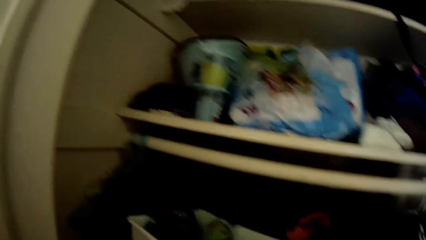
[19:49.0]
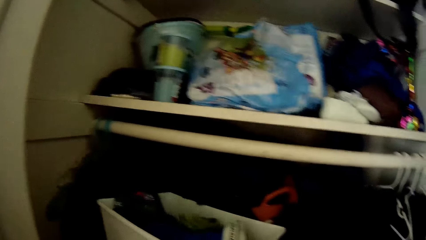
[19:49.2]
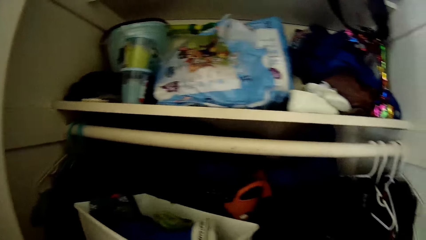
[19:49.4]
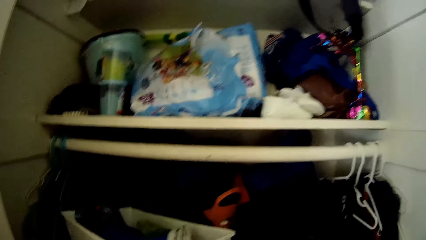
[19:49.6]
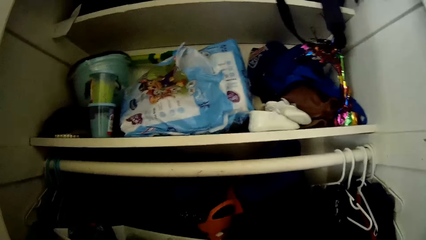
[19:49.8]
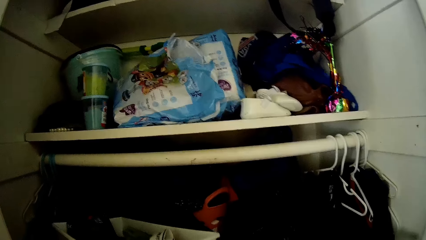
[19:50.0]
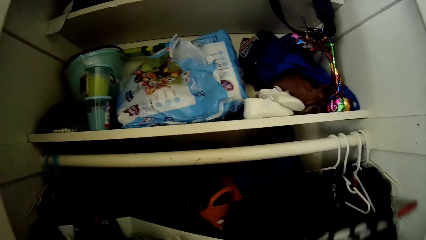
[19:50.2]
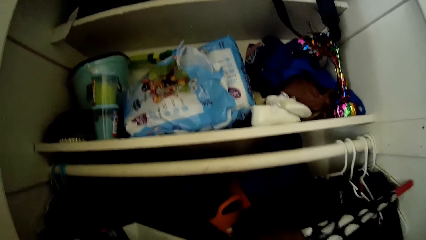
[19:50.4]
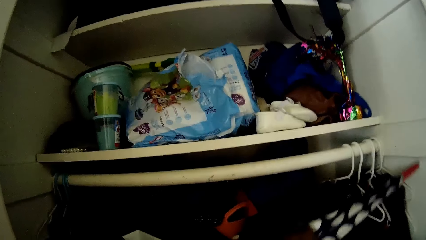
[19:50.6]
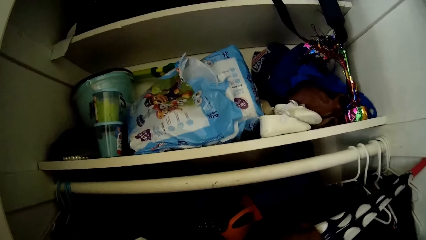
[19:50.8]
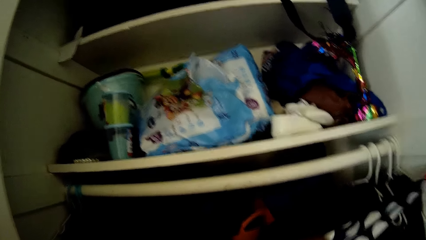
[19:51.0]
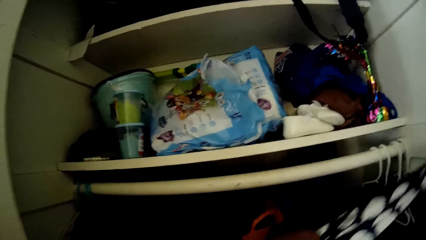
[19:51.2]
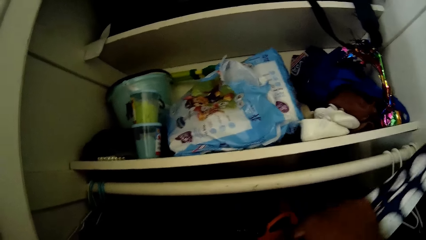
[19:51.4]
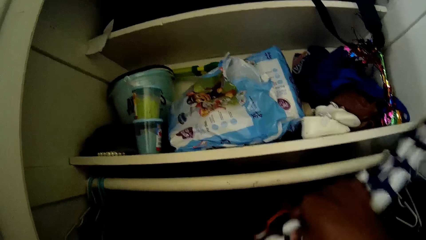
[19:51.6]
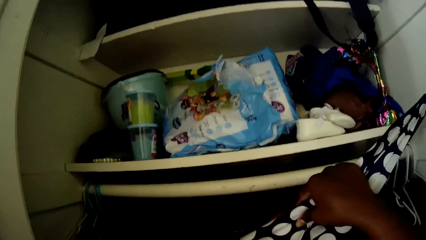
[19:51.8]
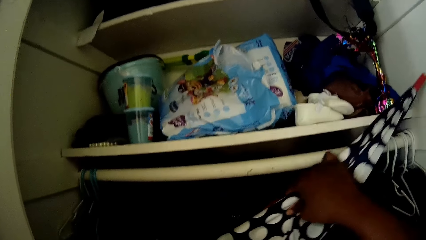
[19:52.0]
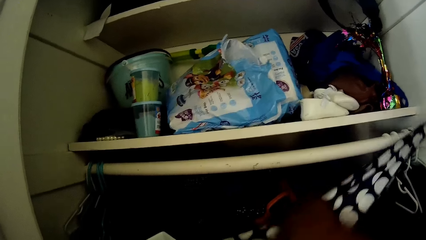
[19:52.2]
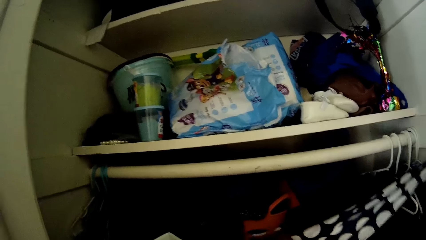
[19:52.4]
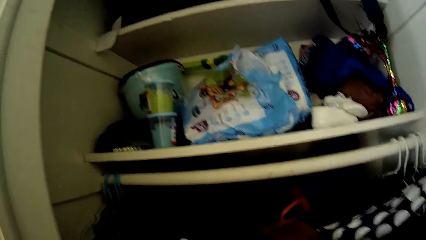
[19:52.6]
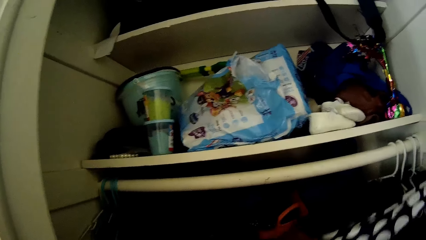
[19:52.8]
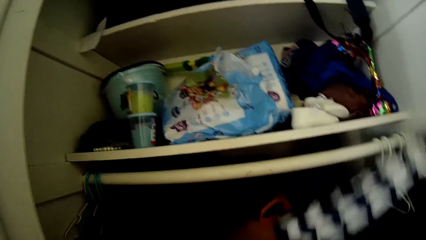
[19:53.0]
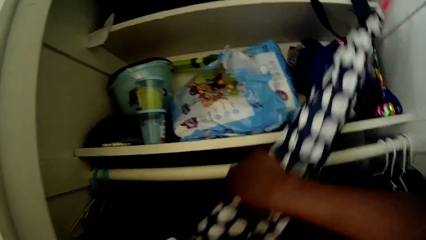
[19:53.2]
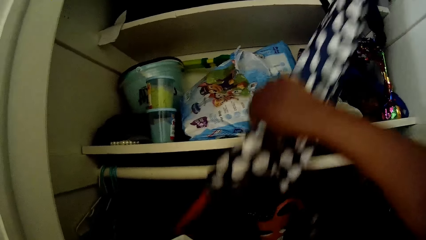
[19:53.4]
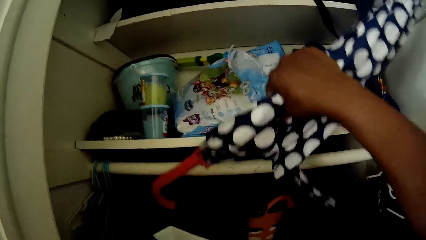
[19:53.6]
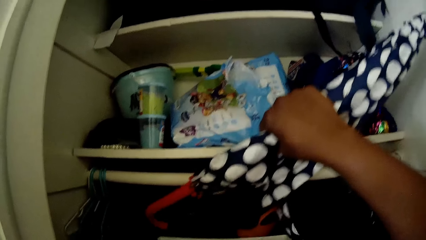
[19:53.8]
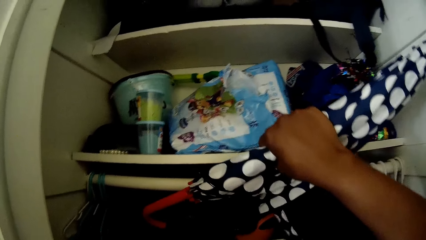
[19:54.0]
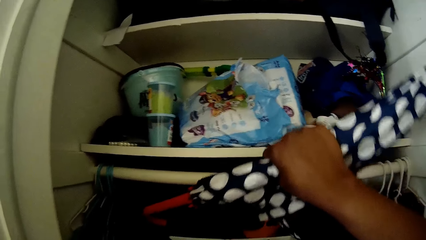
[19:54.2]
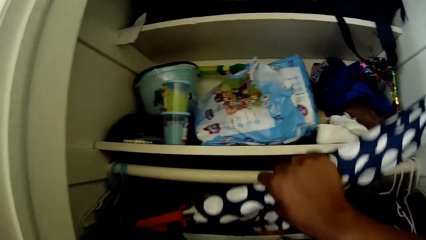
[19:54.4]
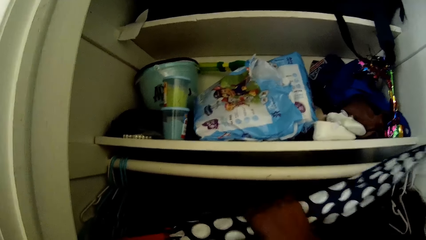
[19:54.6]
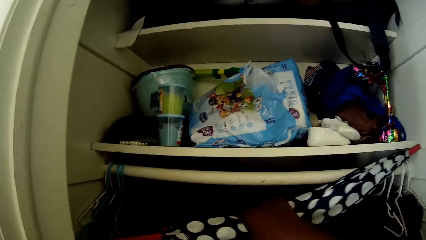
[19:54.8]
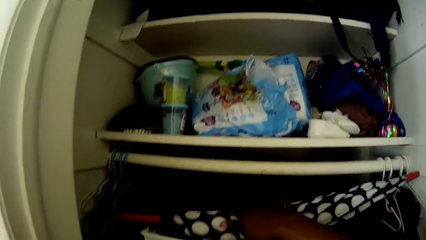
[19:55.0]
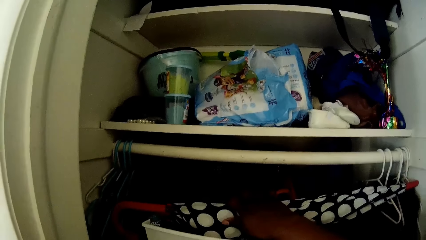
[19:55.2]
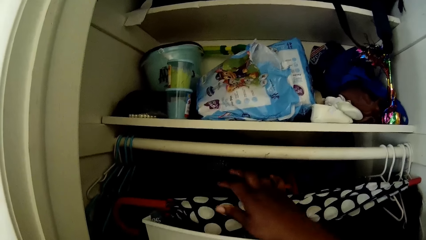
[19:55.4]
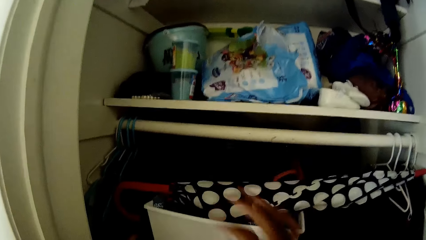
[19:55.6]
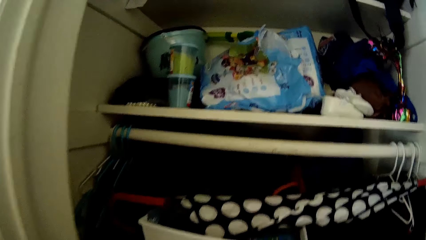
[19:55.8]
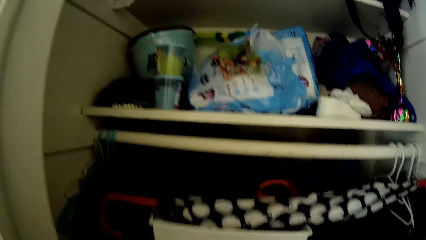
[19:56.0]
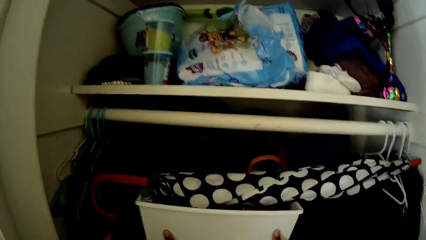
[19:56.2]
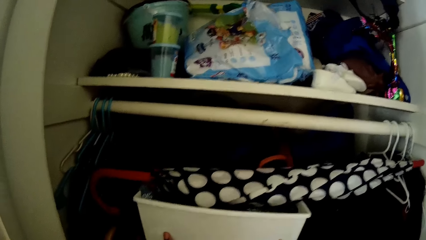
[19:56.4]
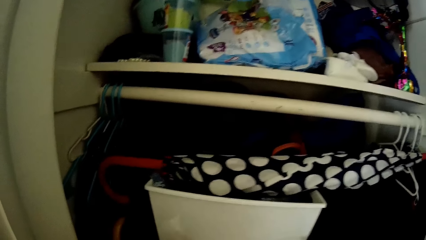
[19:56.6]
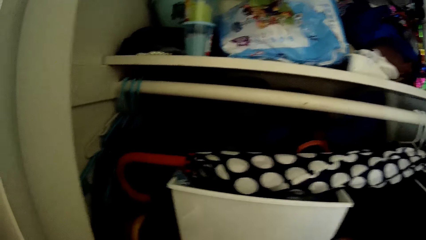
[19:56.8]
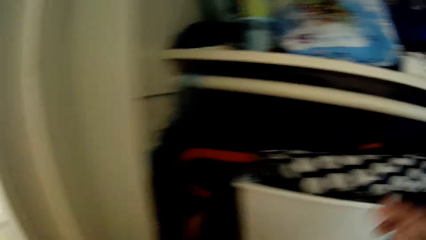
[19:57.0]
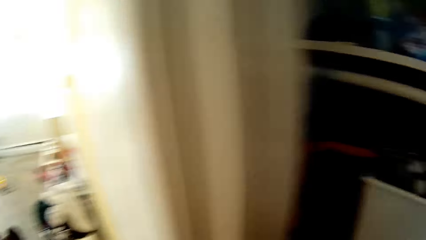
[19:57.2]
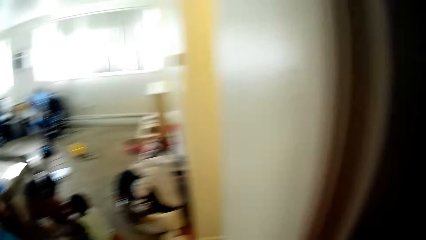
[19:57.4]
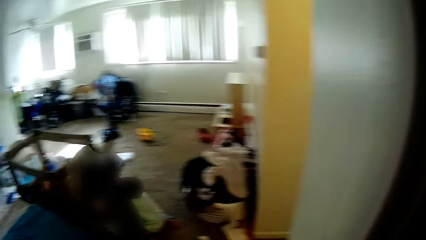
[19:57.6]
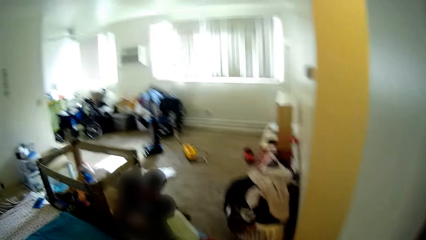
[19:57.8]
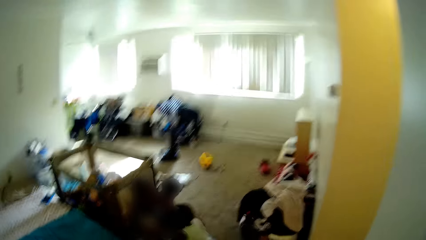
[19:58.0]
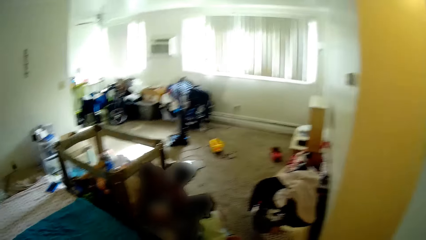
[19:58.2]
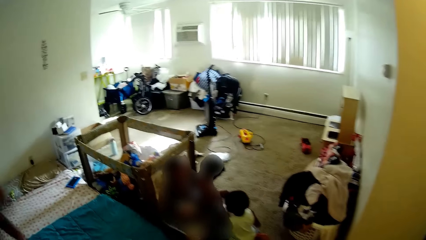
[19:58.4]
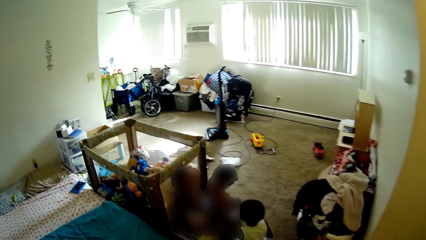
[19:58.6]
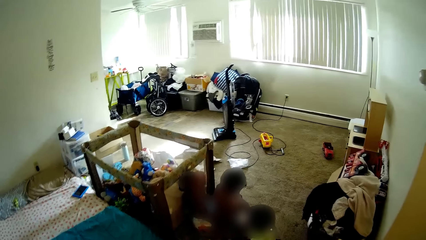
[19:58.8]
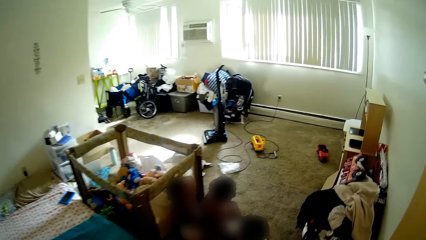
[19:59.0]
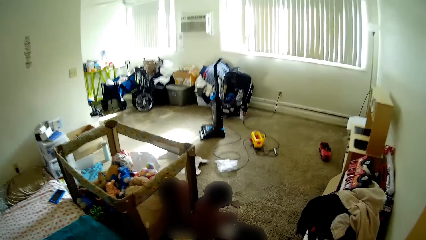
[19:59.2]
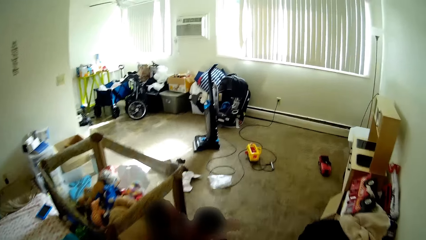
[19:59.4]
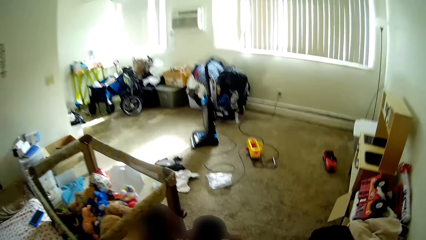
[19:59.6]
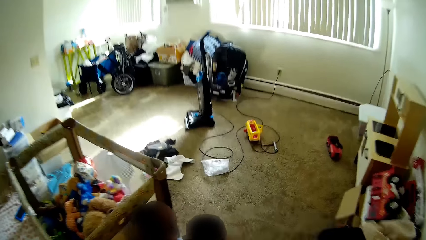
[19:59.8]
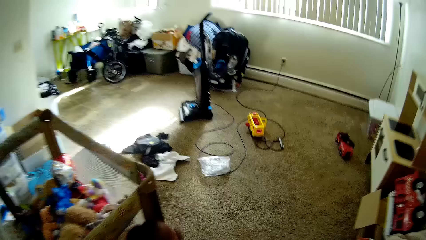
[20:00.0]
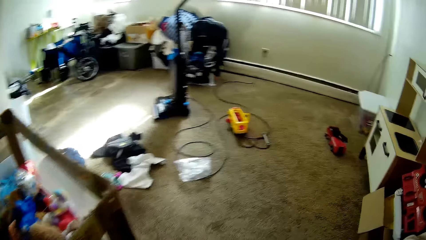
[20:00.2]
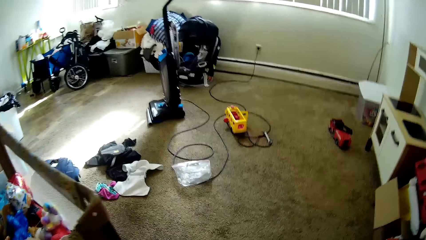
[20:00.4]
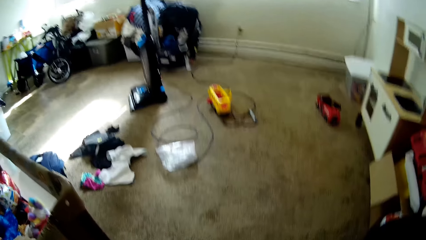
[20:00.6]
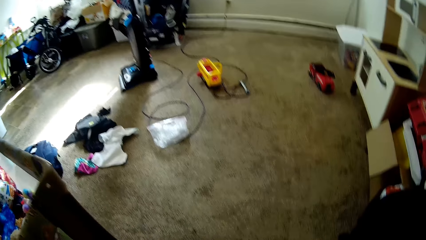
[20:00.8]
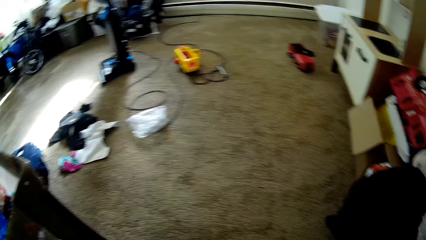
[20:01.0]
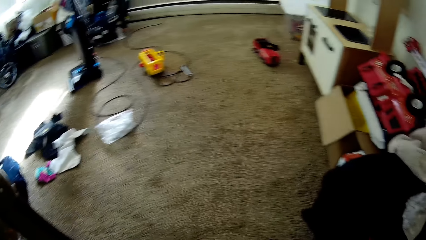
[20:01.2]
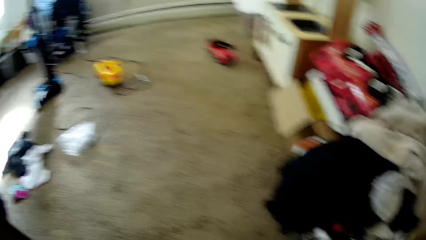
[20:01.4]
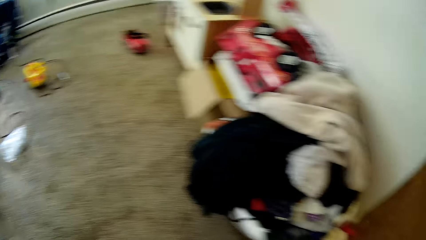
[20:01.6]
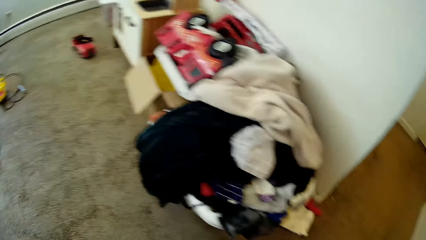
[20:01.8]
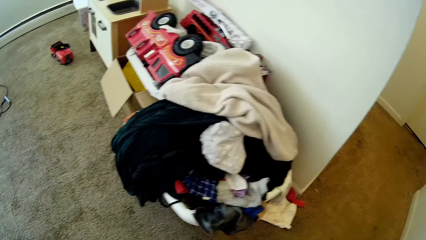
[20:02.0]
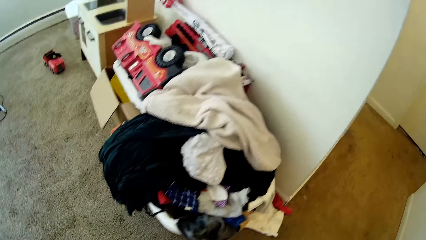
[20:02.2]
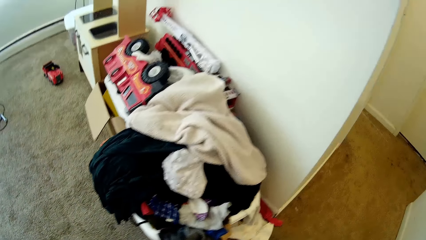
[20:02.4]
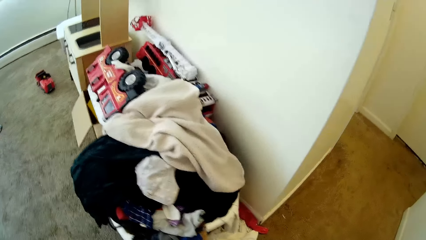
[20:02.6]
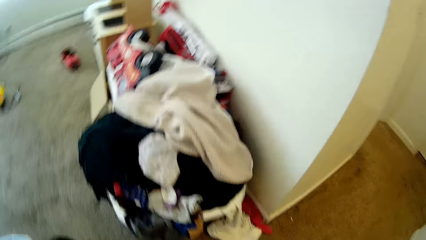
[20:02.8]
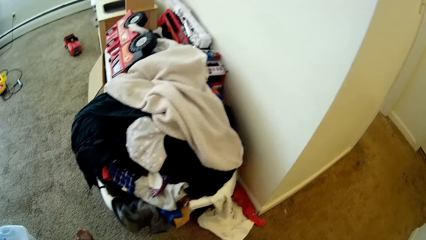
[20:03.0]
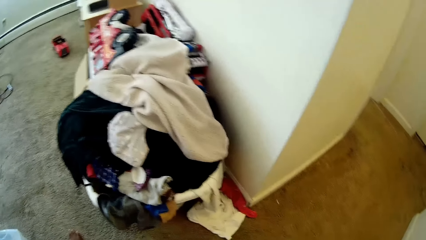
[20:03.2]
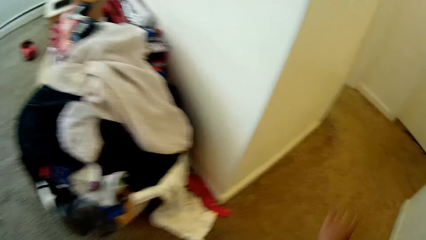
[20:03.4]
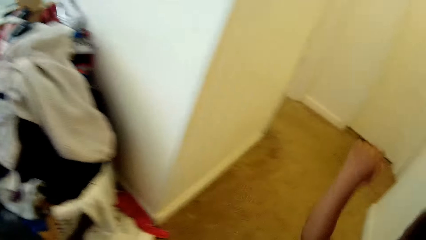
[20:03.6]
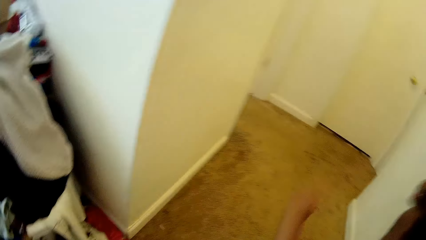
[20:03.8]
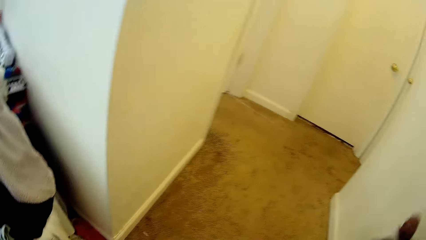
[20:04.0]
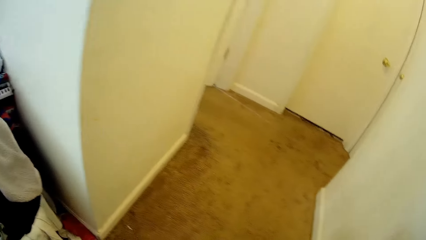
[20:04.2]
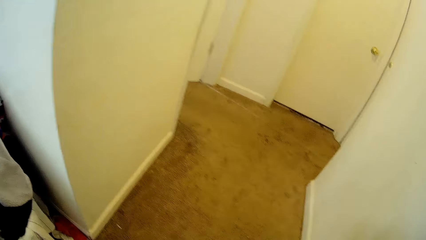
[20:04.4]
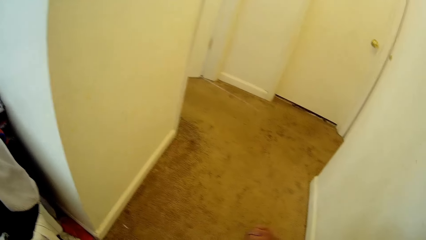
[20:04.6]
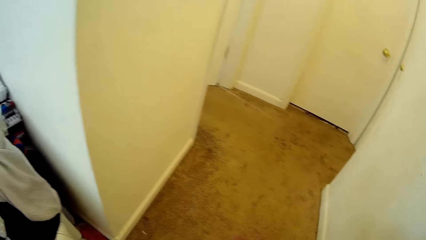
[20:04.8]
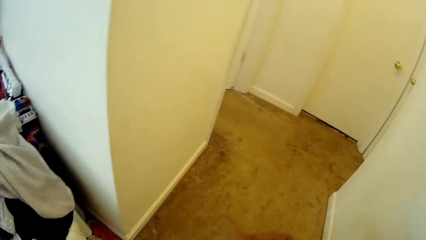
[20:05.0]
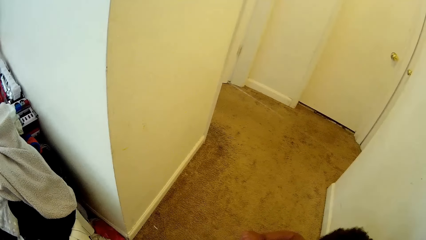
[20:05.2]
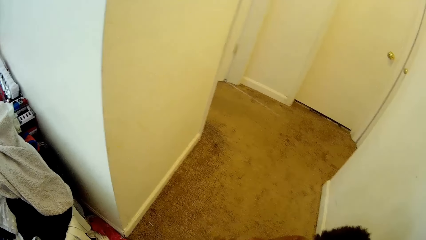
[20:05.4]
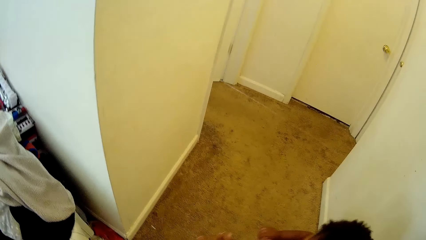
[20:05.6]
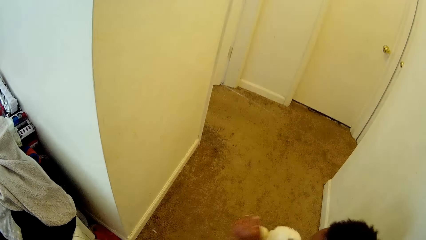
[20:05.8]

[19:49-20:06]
The camera wearer moves a white container in the wardrobe with her left hand. She moves an umbrella on a box in the wardrobe with her right hand. She drops the umbrella back in the wardrobe. She adjusts the white container in the wardrobe with both hands. She pushes the box in the wardrobe. She walks round in the room. The kids play in the room. The camera wearer carries a baby with her right hand.
